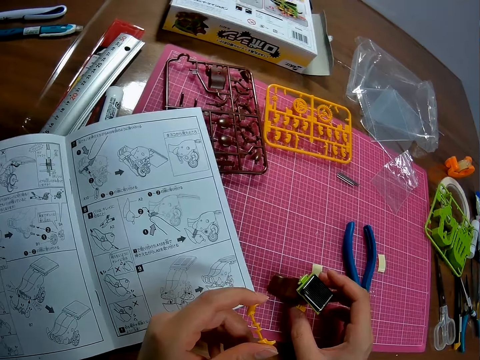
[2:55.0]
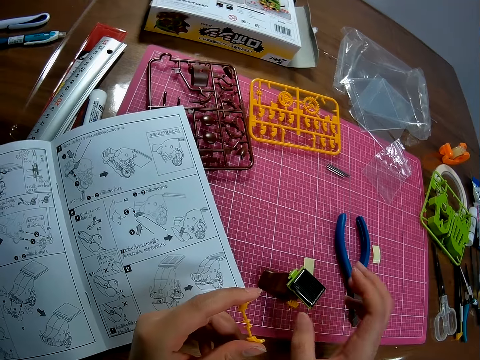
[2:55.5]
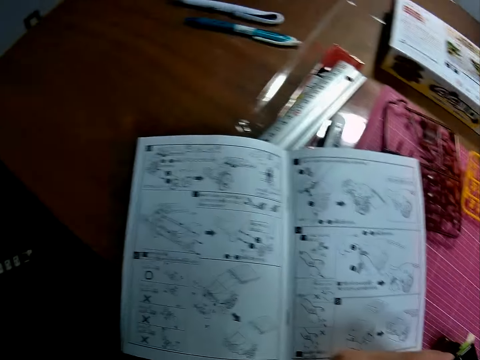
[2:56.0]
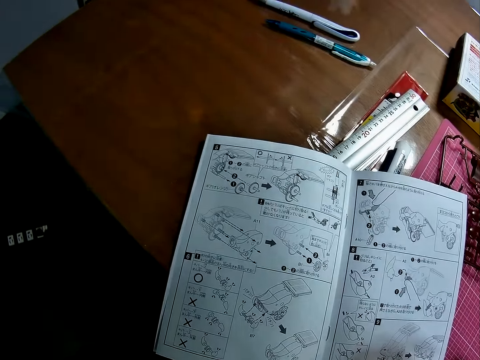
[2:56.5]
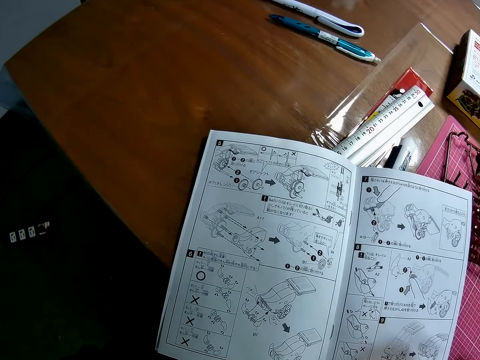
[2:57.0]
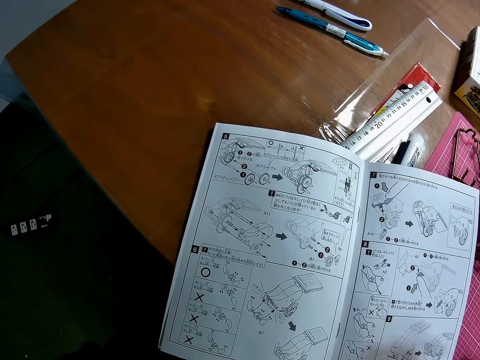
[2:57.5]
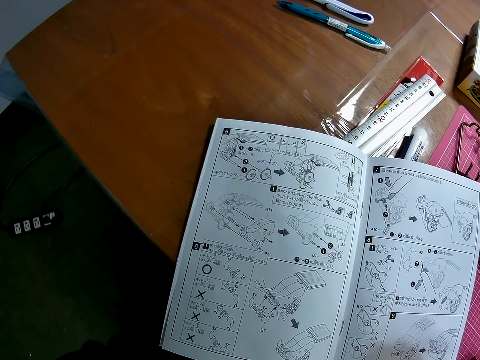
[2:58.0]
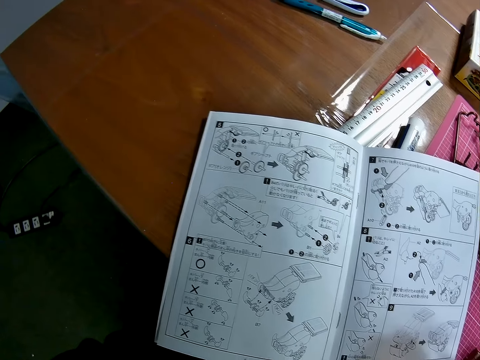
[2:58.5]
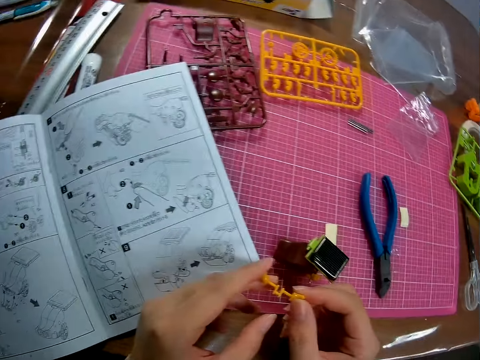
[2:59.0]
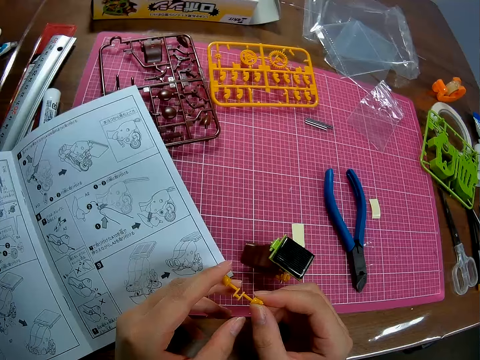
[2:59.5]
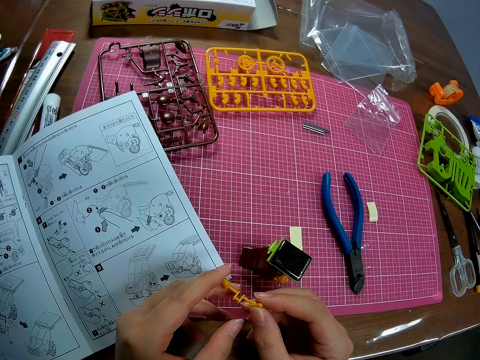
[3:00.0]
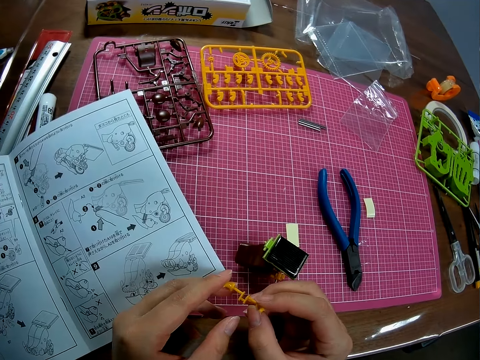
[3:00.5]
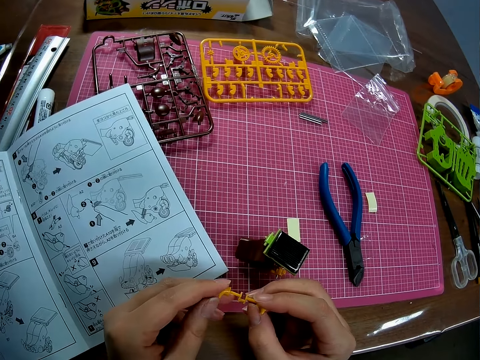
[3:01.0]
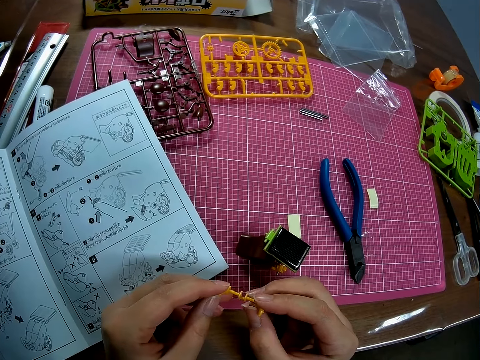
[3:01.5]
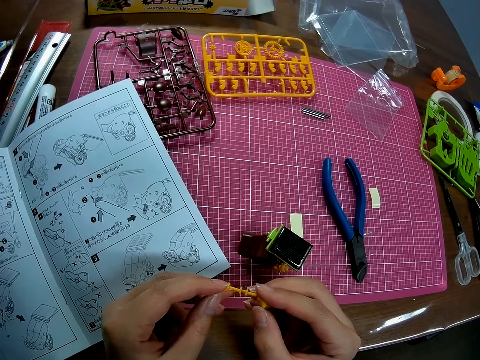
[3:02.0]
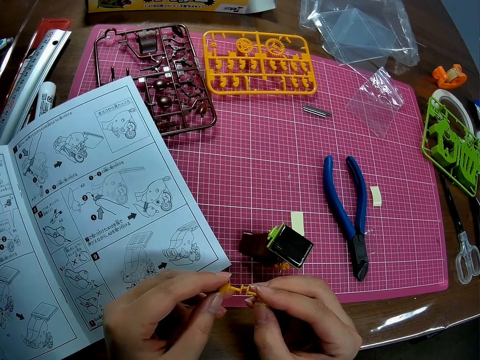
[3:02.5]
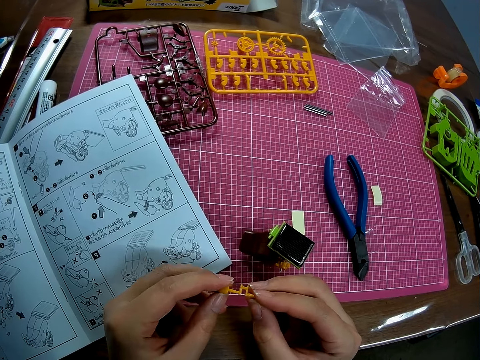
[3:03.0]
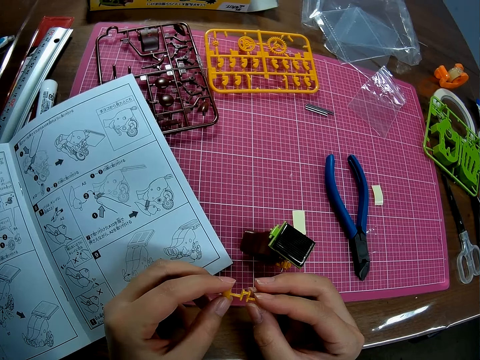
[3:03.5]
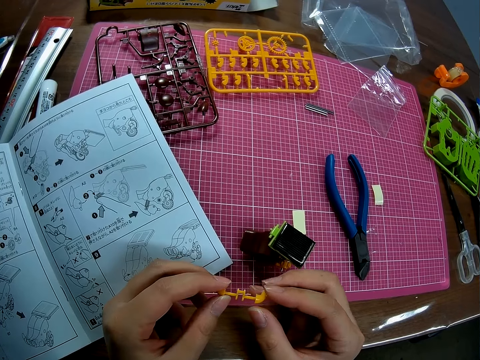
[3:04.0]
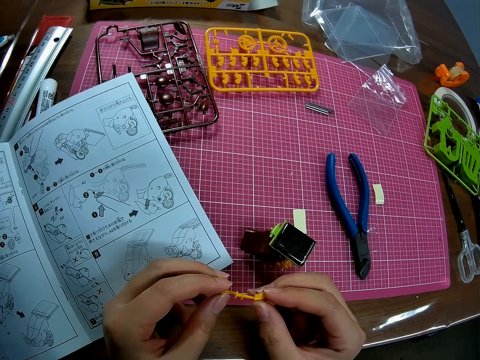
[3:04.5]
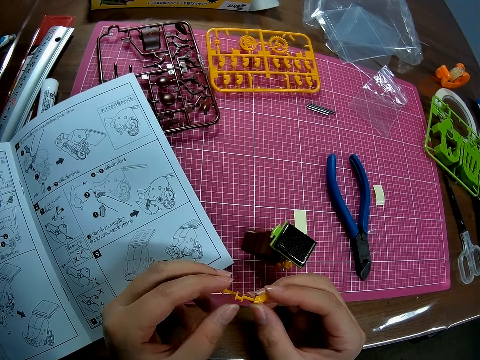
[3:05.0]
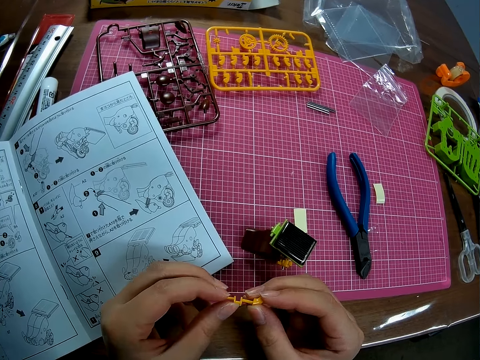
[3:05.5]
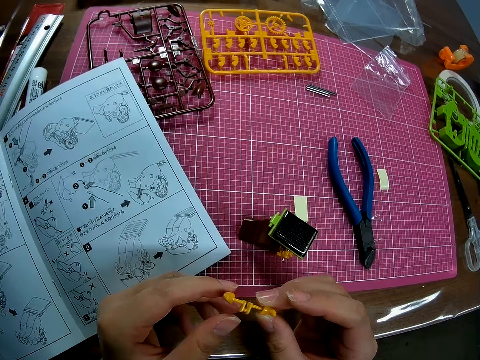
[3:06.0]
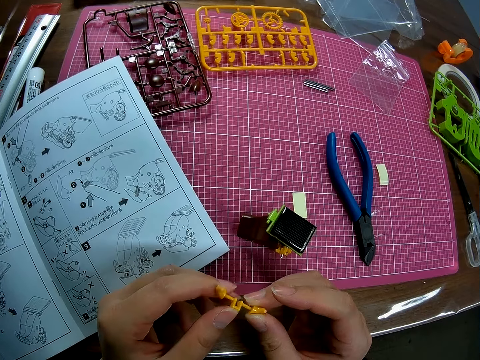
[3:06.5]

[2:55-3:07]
The camera wearer drops the piece, the pull back gear box, on the table with her right hand. She turns to the book on the table. She reads the manual. She turns to the piece in her two hands. She looks at the piece of arm micron. She adjusts the piece in her two hands.

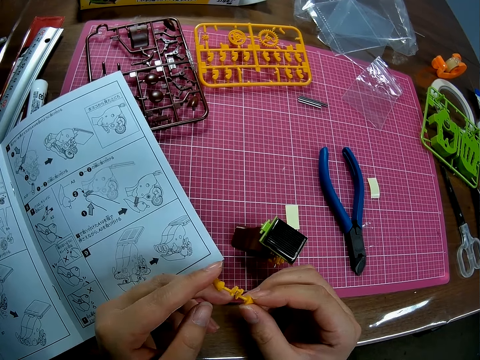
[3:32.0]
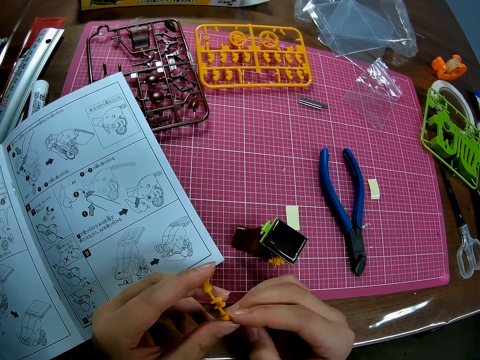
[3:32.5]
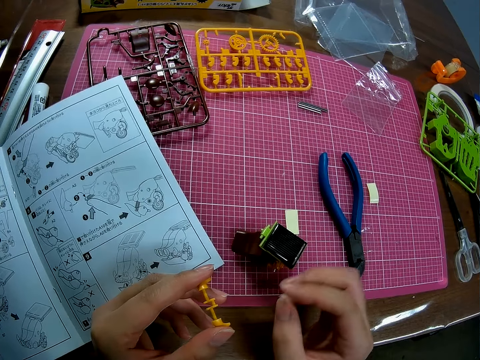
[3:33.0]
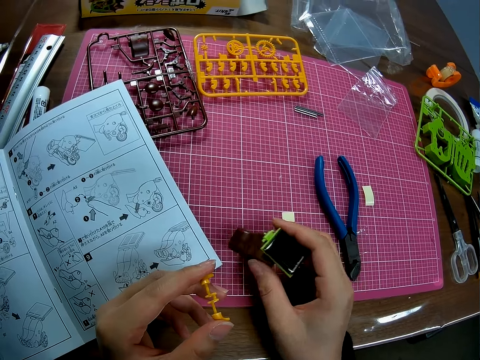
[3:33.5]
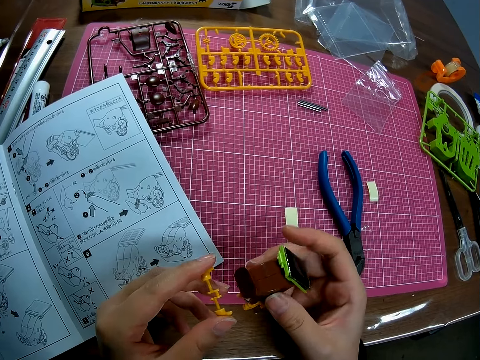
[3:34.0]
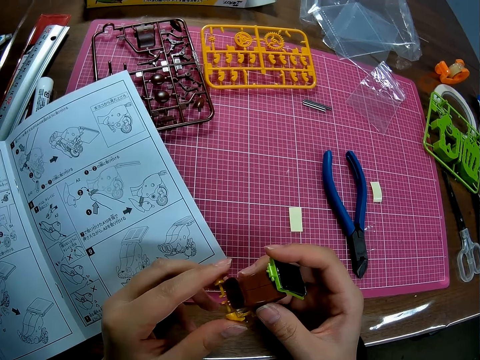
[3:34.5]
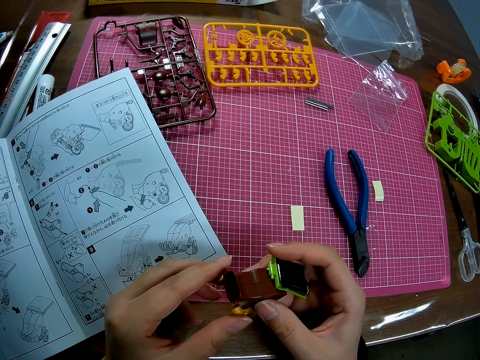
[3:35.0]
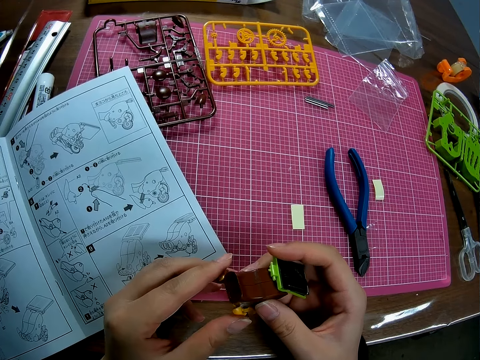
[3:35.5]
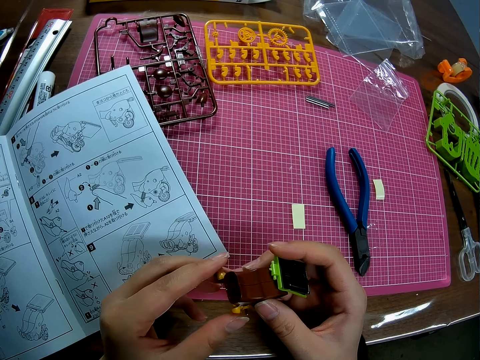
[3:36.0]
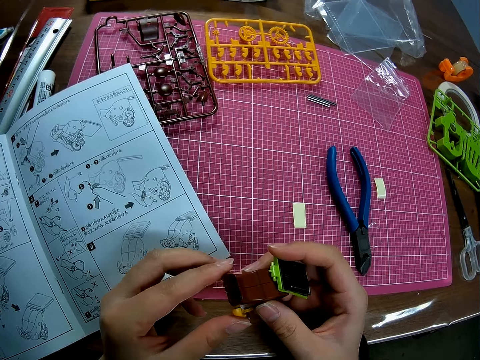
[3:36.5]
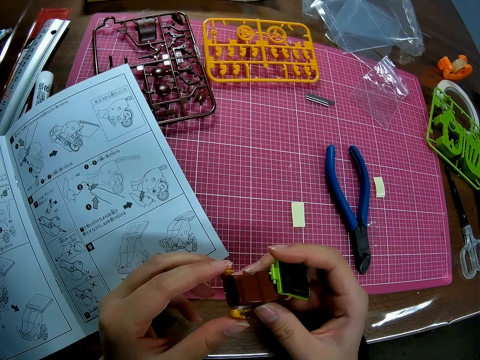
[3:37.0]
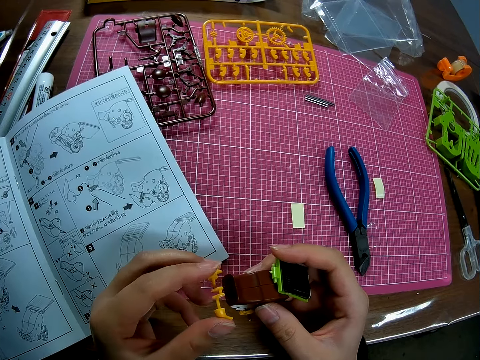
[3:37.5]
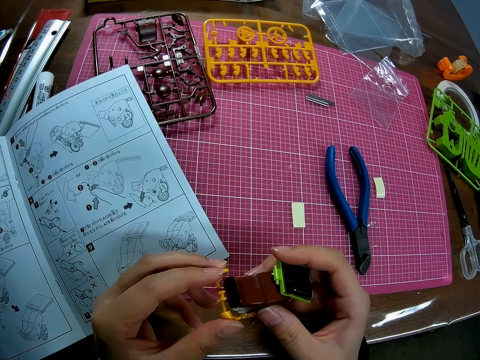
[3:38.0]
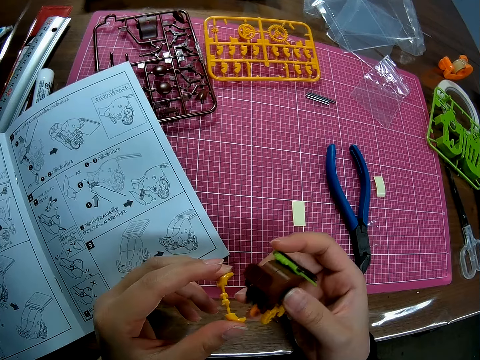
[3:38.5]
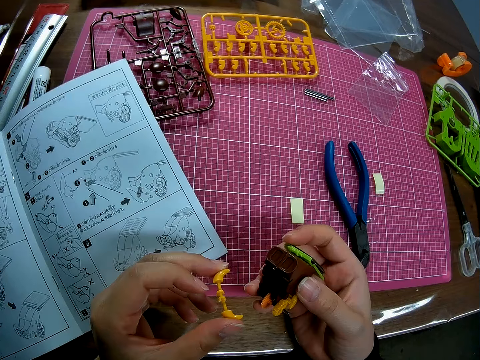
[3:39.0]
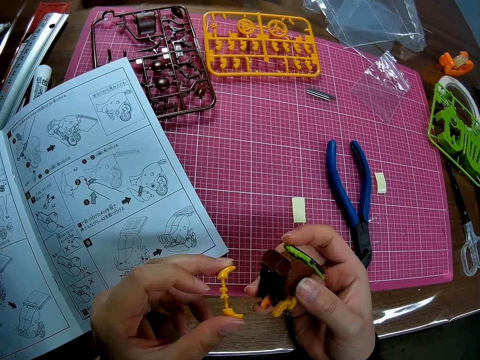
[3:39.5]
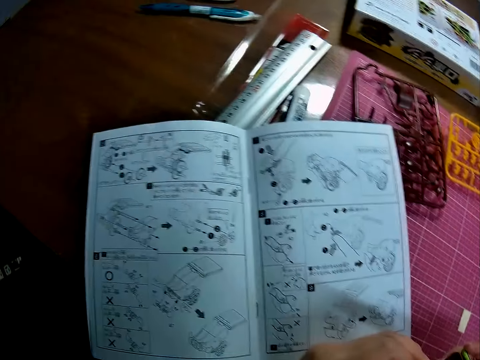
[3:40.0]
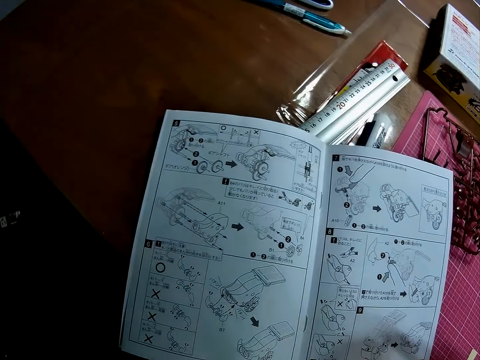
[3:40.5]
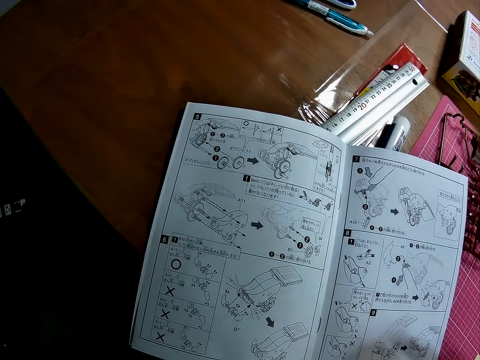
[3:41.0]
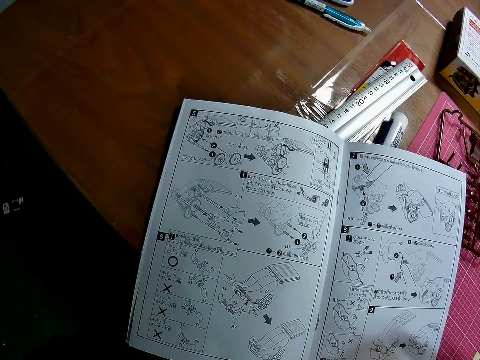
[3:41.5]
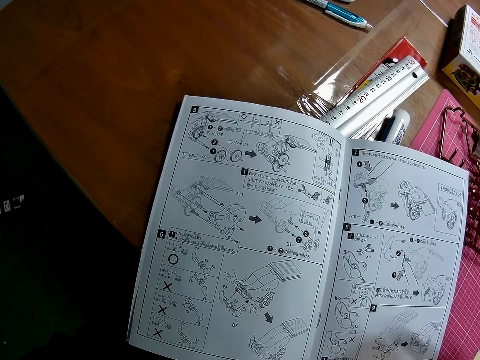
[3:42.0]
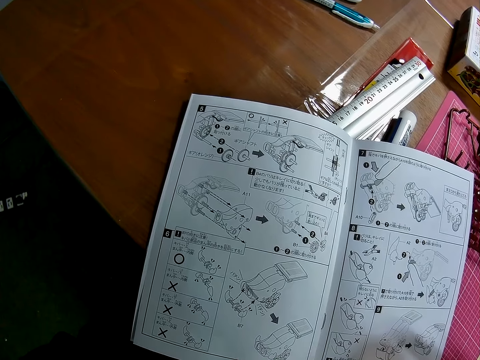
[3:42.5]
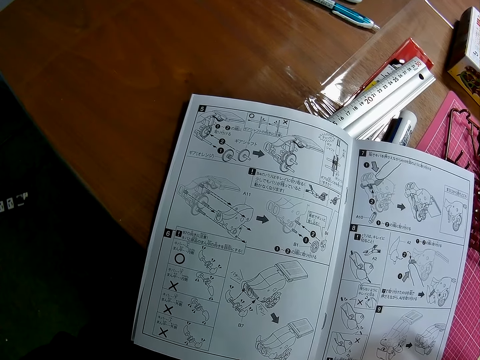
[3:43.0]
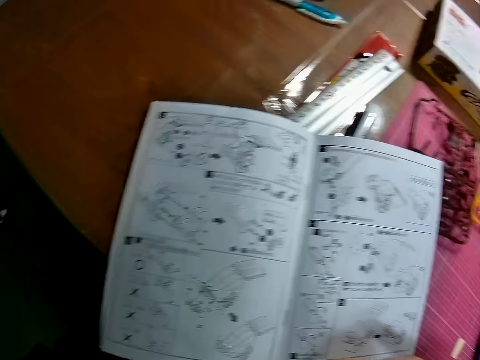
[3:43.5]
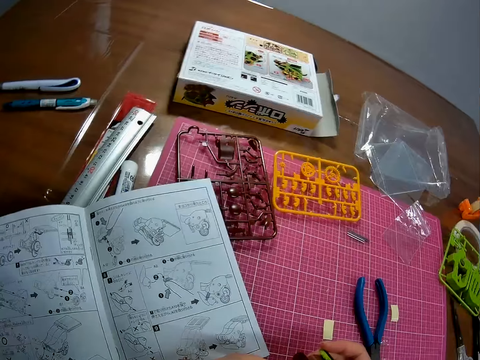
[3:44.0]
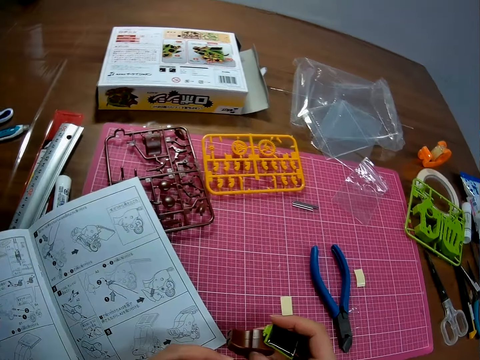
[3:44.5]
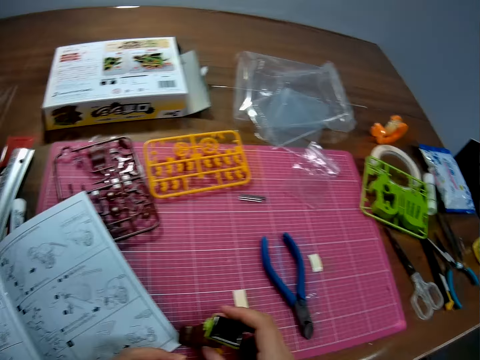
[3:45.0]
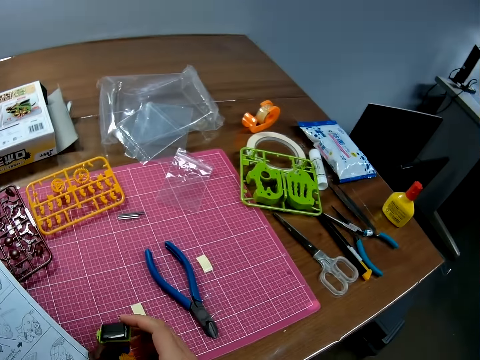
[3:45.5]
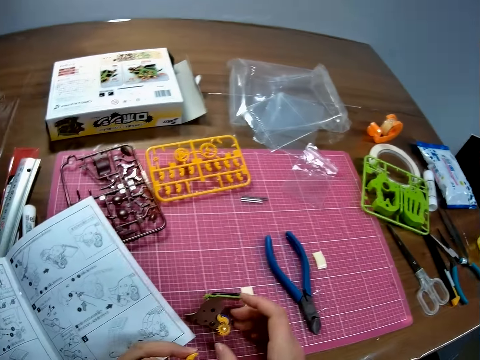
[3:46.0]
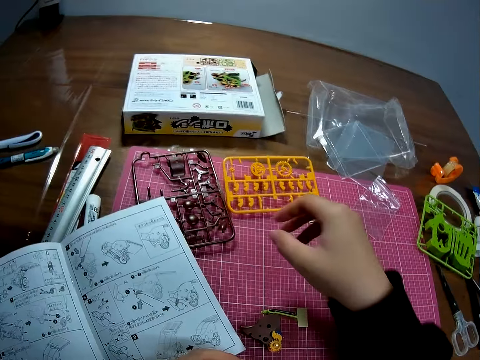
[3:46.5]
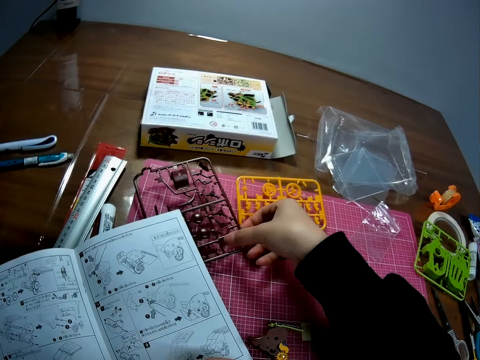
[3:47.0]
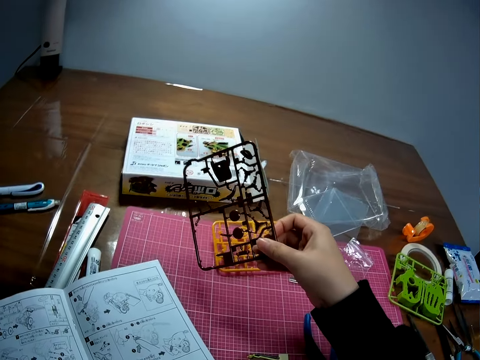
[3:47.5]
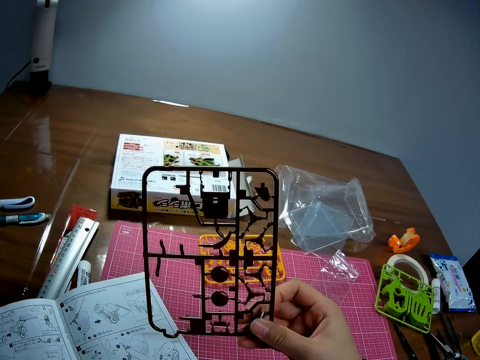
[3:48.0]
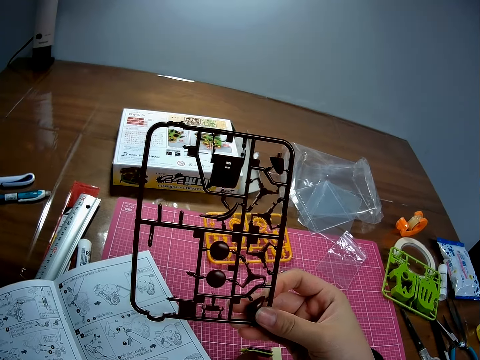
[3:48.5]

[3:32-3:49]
The camera wearer picks up the yellow piece, the pull back gear box, from the table with her right hand. She assembles the parts together with her two hands. She puts the pull back gear box and the small piece of arm micron. She turns to the paper on the table. She reads the manual. She turns to the other side of the table. She picks up the metal sheet, the arm micron, from the table with her right hand.
